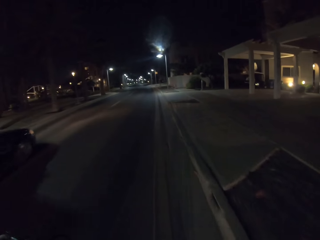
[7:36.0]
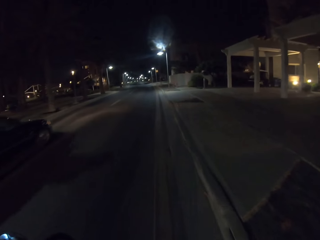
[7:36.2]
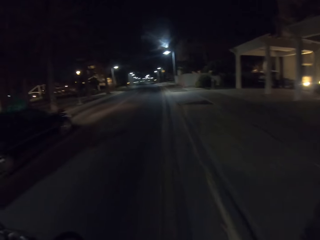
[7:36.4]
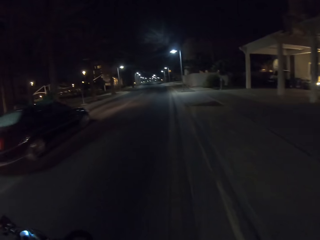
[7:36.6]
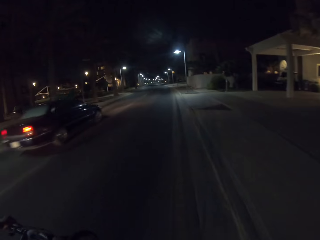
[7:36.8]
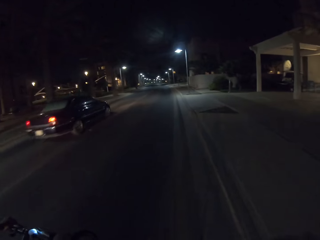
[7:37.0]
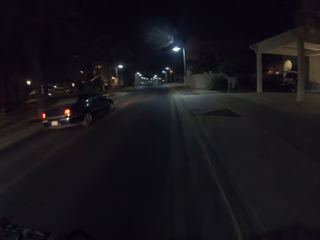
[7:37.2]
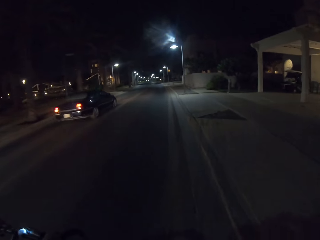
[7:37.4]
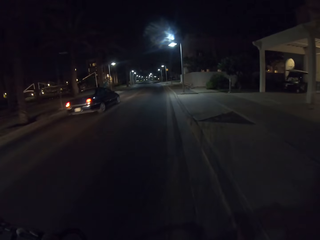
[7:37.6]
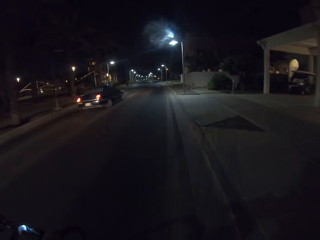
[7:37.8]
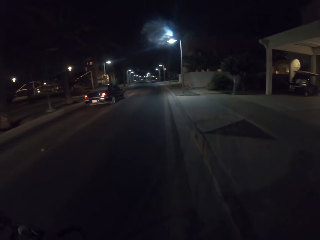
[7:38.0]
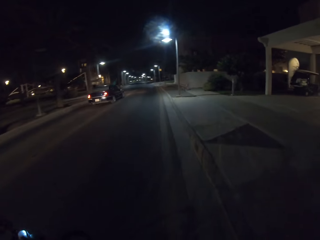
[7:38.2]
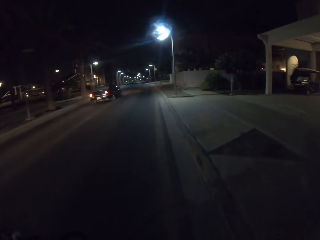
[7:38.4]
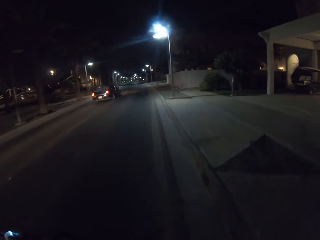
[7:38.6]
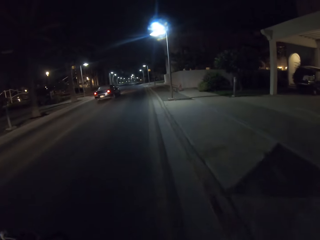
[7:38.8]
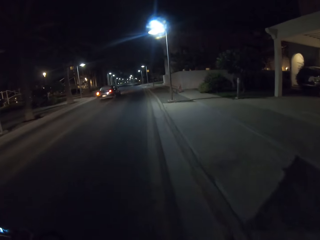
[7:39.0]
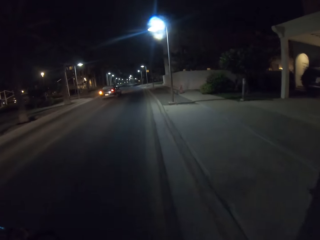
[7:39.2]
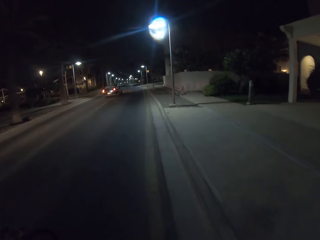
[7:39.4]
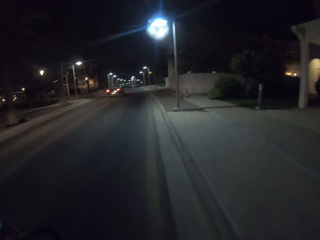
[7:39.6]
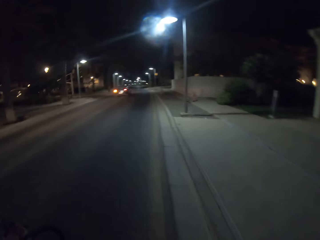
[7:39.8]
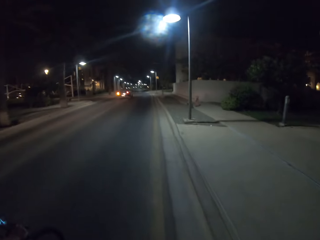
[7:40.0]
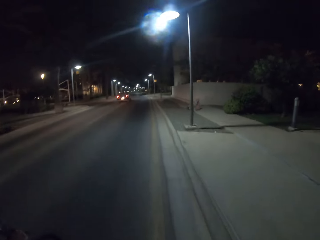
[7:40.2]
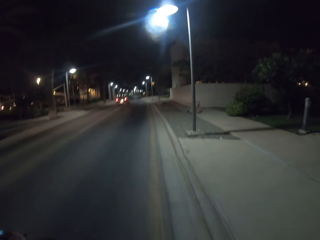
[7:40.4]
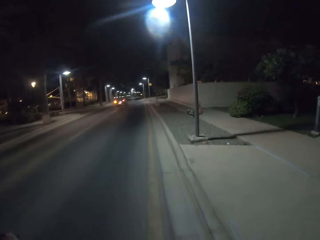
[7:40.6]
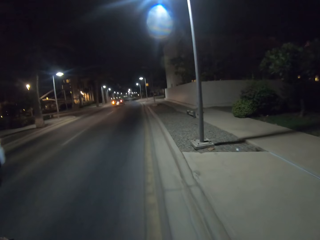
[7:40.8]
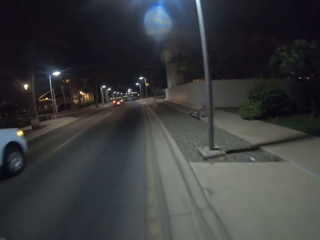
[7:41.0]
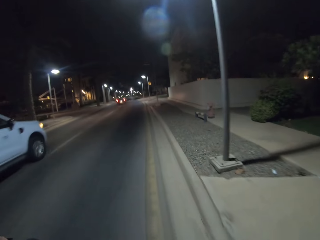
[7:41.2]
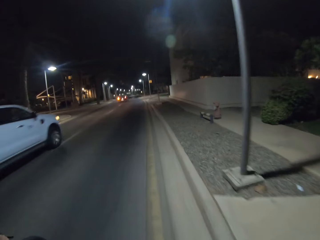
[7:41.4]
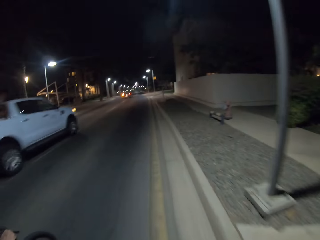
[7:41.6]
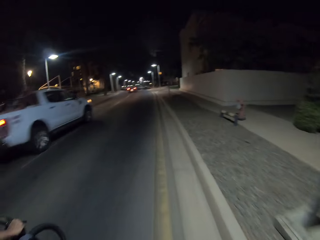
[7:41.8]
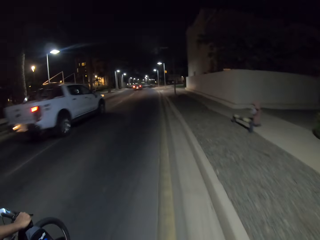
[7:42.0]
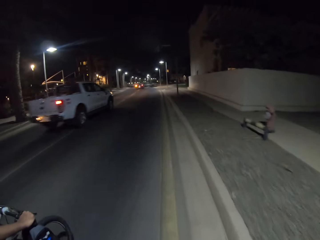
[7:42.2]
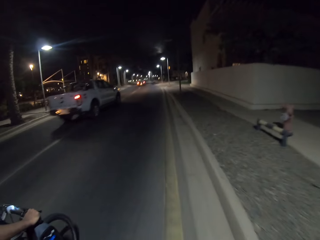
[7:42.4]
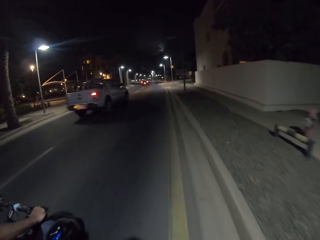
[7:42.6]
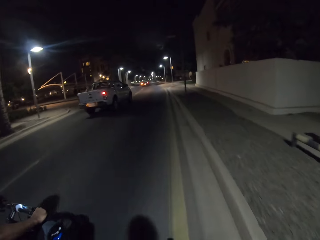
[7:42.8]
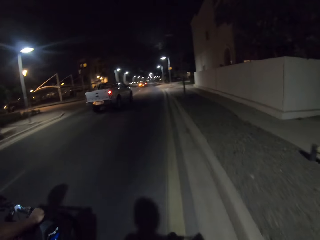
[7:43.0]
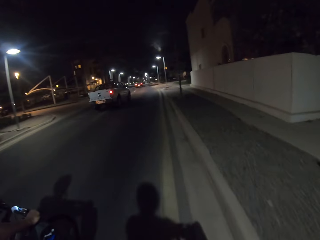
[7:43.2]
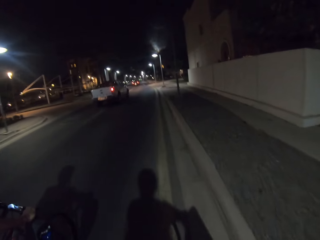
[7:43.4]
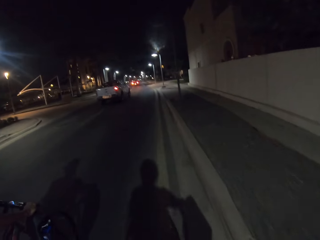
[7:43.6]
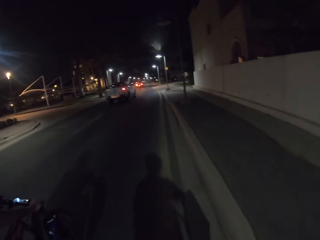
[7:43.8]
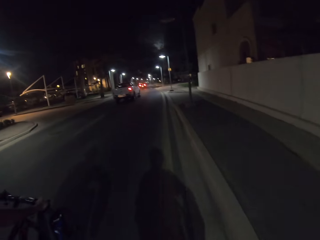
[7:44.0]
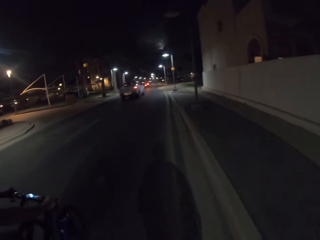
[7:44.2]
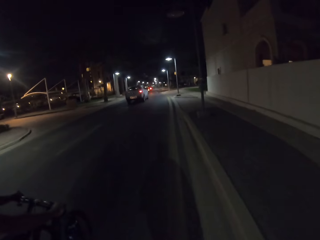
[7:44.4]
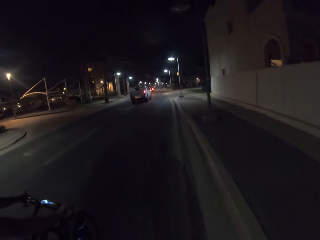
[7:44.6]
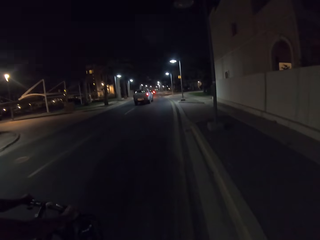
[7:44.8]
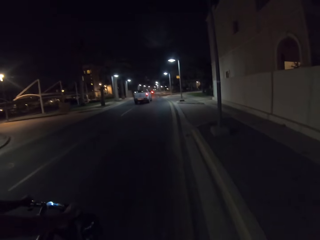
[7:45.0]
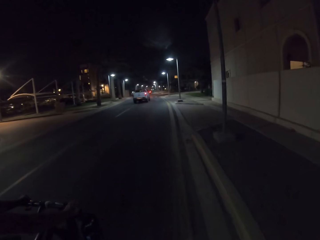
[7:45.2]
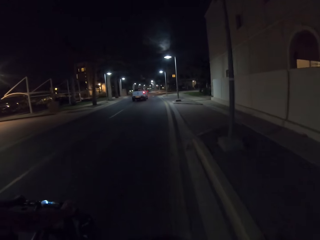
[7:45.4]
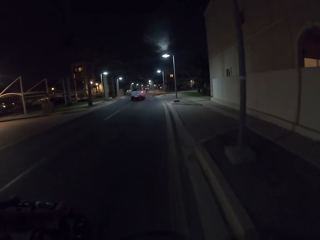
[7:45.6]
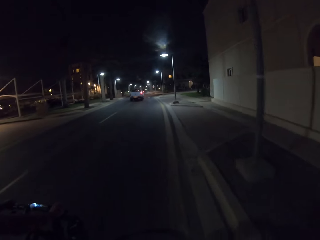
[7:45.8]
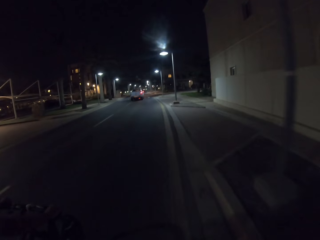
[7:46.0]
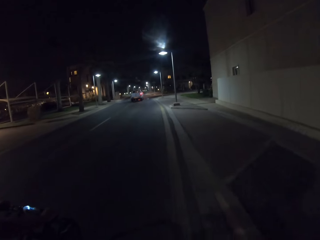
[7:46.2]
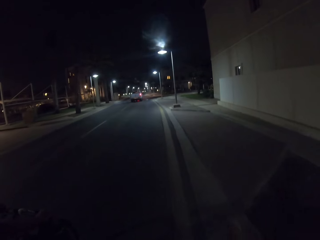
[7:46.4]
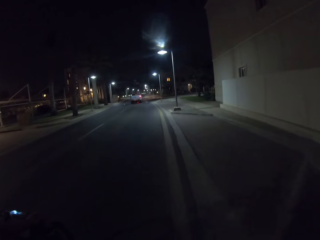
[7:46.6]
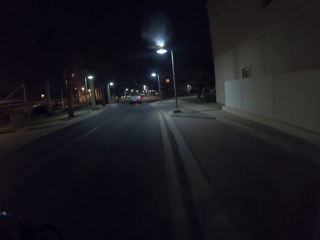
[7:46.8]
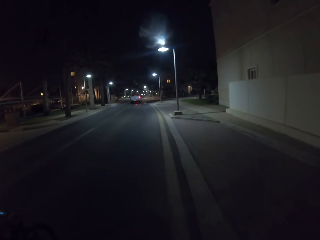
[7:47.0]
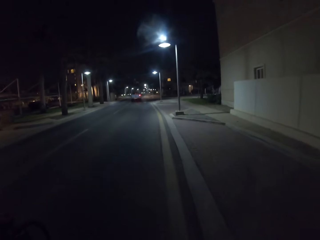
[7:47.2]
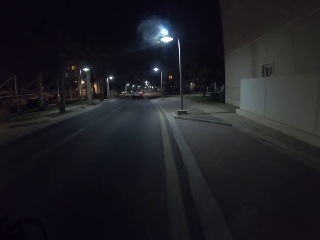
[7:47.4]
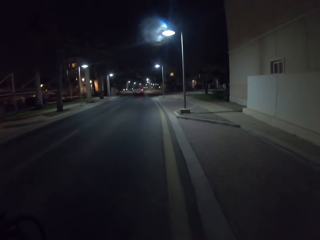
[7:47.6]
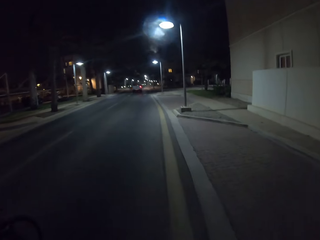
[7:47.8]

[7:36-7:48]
The camera wearer rides a bicycle on the road. A person rides a bicycle on the road with the camera wearer.

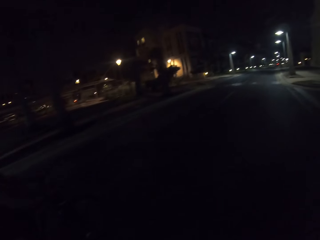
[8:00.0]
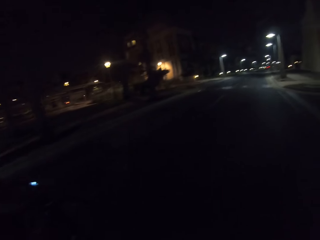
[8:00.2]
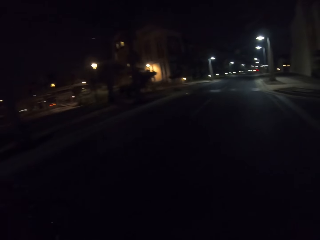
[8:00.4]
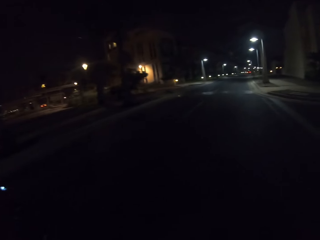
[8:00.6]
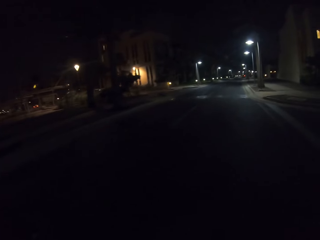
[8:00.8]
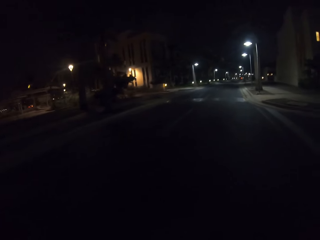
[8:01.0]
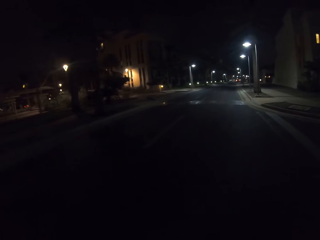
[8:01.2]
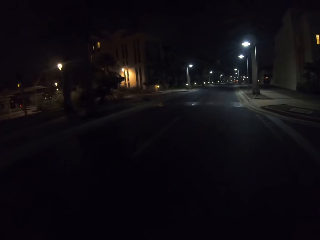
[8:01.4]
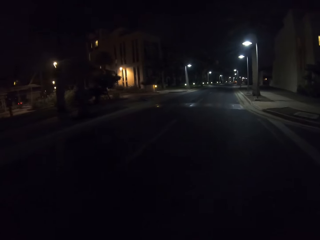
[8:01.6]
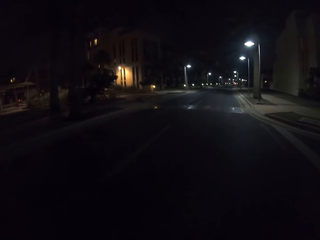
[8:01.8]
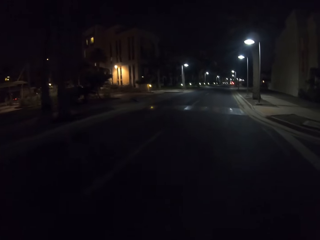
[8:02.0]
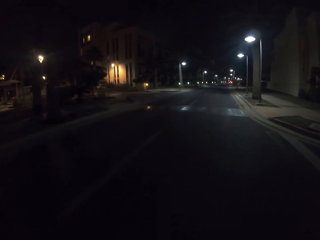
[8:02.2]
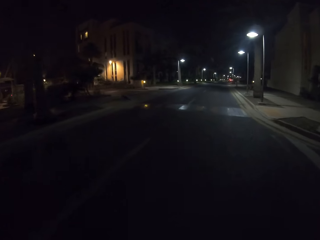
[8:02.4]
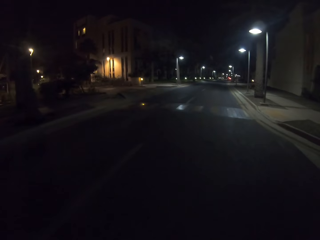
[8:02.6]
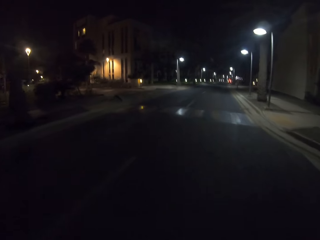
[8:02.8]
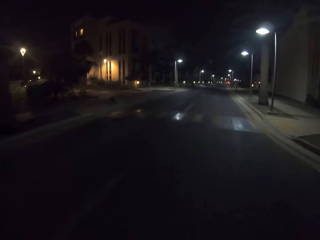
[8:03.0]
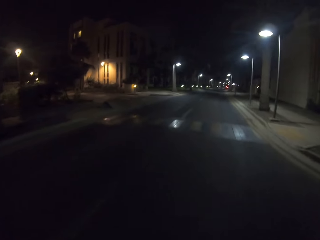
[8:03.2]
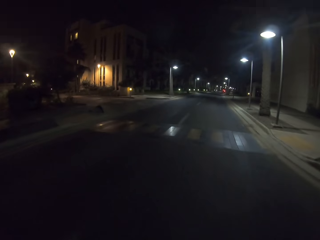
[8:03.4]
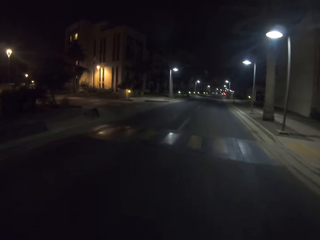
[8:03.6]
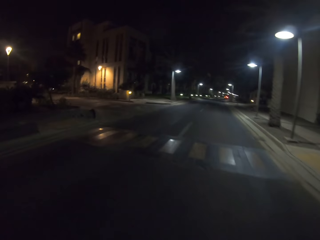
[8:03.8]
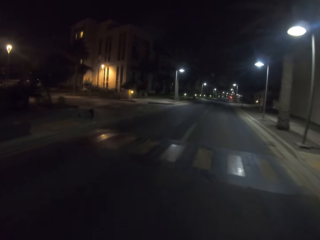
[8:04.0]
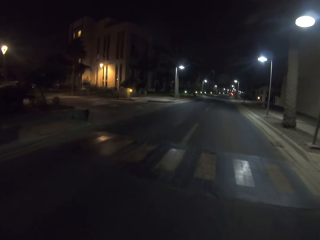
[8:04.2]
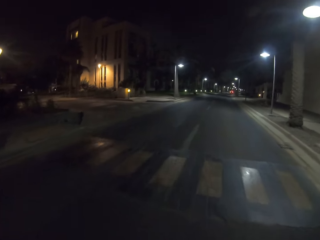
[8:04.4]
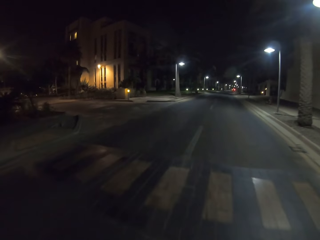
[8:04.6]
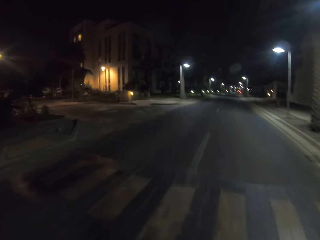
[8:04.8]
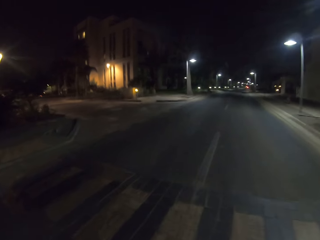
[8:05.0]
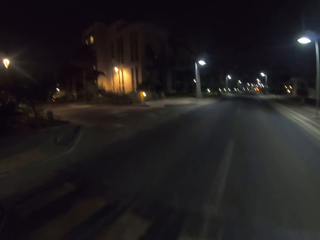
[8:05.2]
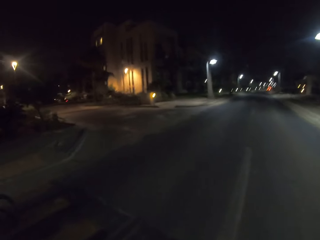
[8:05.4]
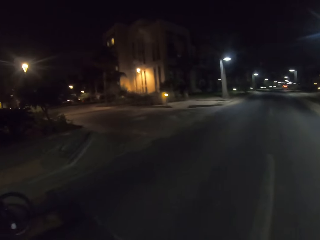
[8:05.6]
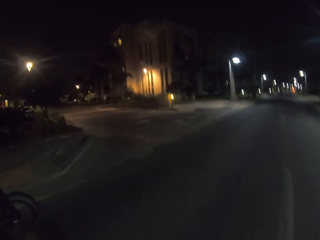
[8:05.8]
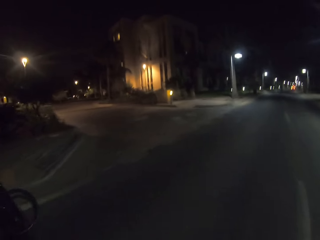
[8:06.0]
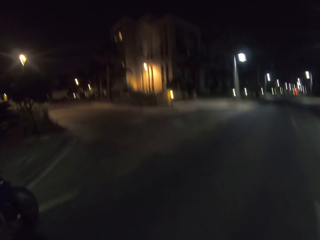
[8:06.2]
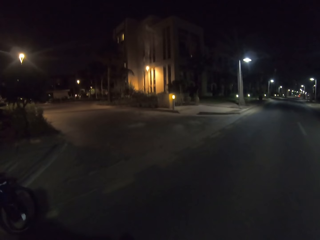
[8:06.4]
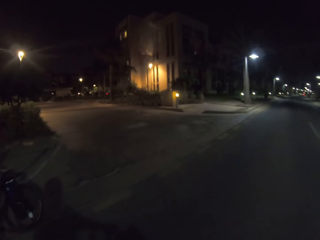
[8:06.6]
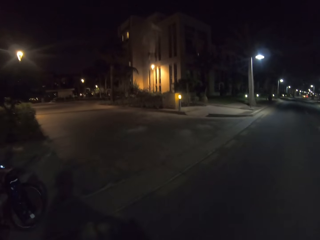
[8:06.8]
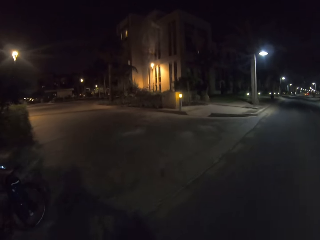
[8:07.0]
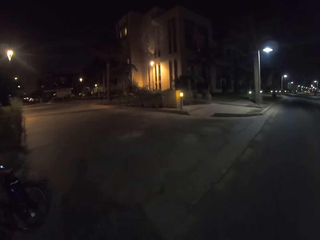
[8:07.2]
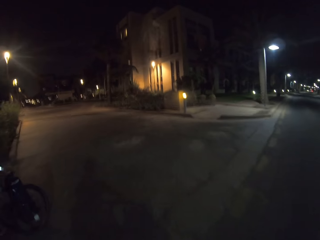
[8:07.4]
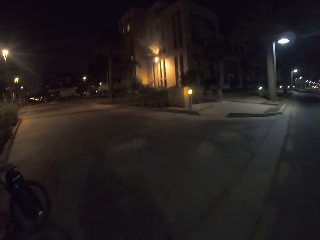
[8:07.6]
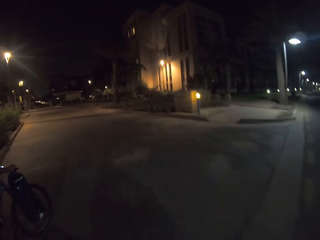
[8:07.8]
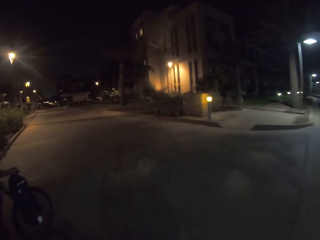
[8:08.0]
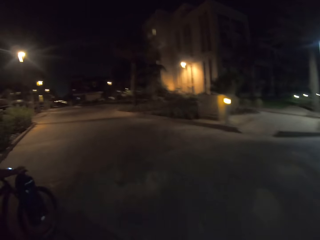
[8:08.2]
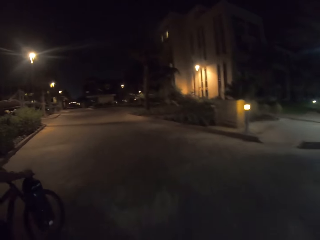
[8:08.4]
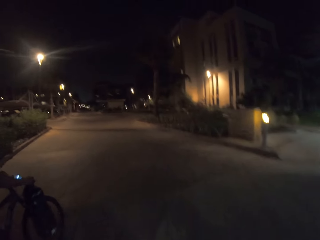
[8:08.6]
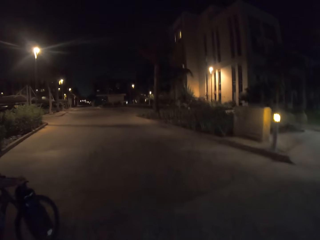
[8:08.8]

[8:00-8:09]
A person rides a bicycle on the road in the estate with the camera wearer.
